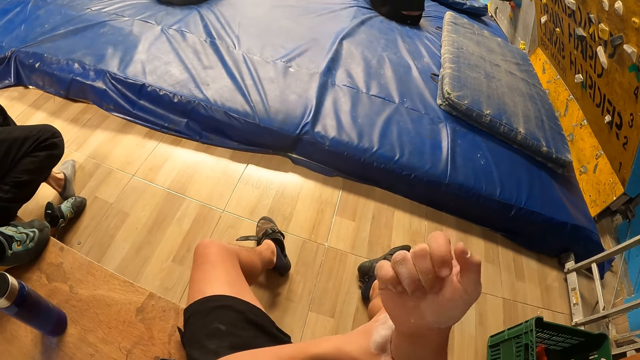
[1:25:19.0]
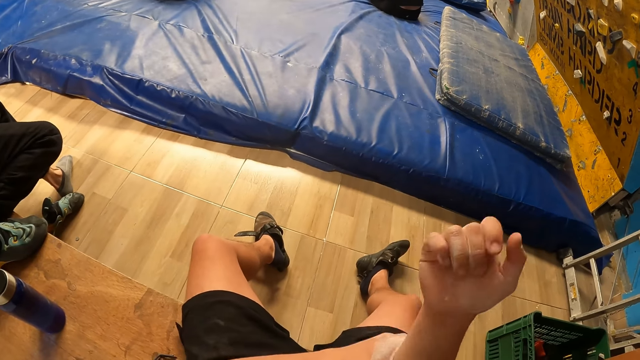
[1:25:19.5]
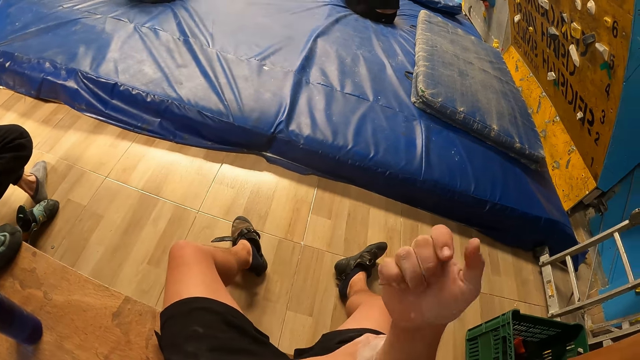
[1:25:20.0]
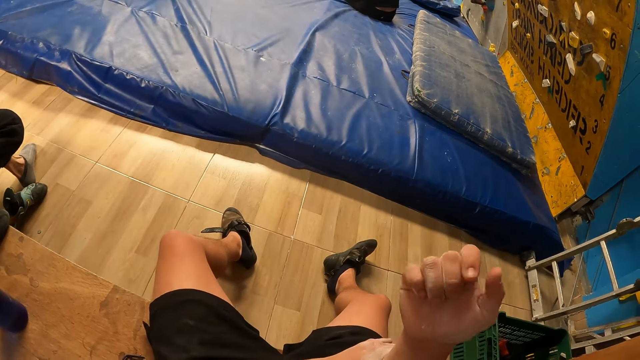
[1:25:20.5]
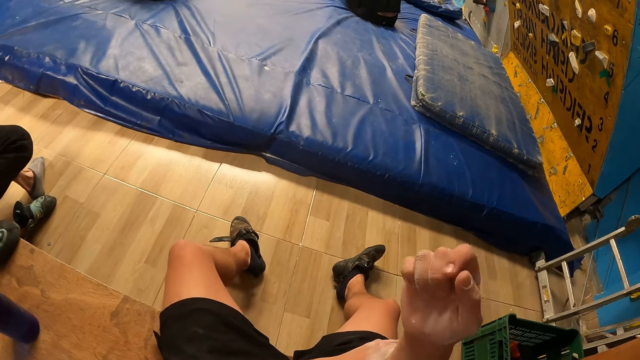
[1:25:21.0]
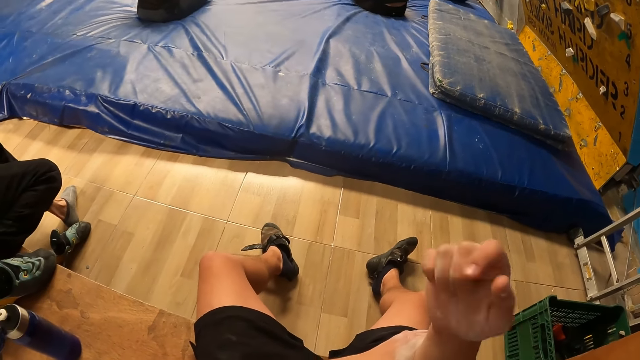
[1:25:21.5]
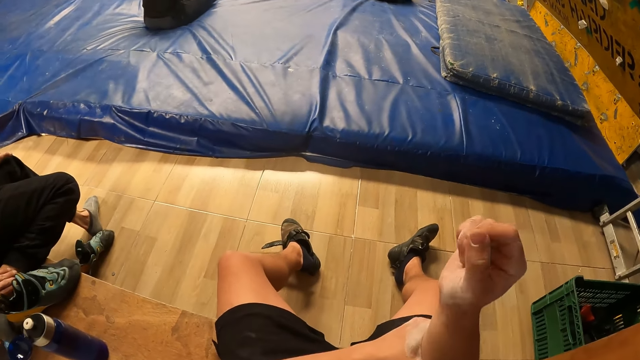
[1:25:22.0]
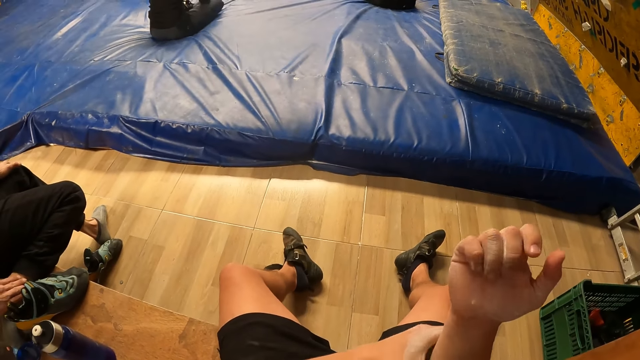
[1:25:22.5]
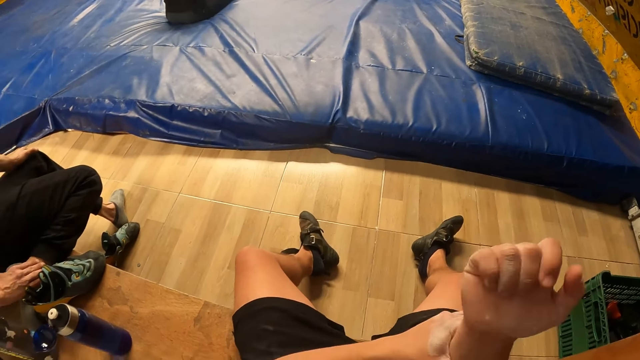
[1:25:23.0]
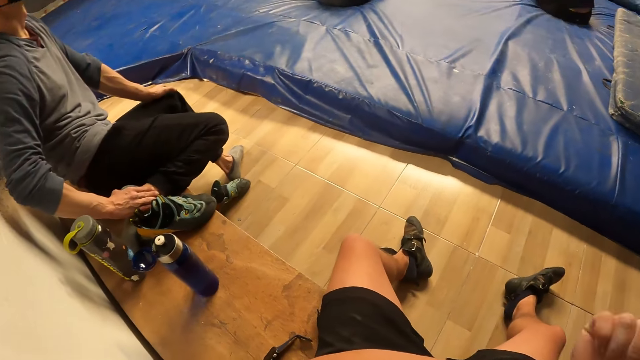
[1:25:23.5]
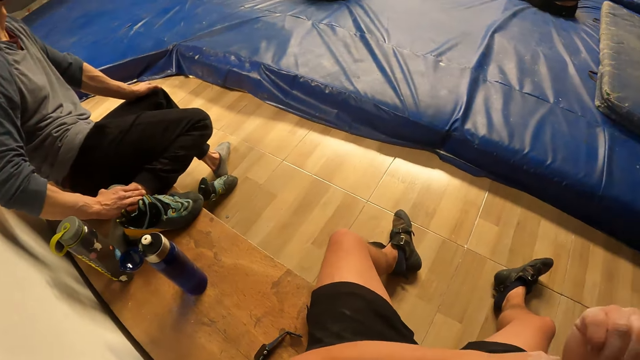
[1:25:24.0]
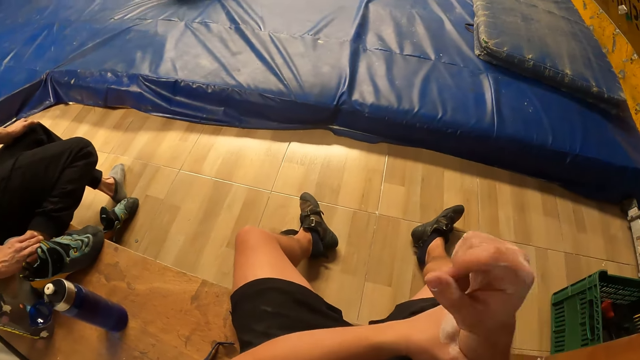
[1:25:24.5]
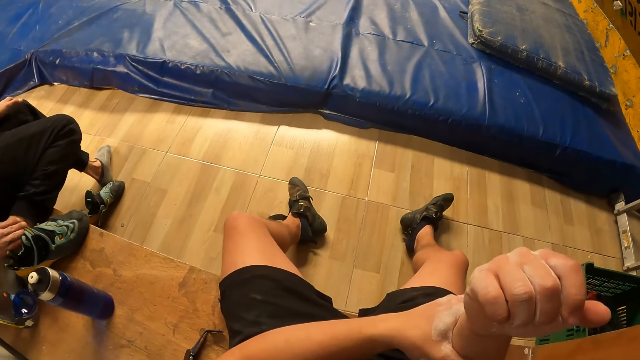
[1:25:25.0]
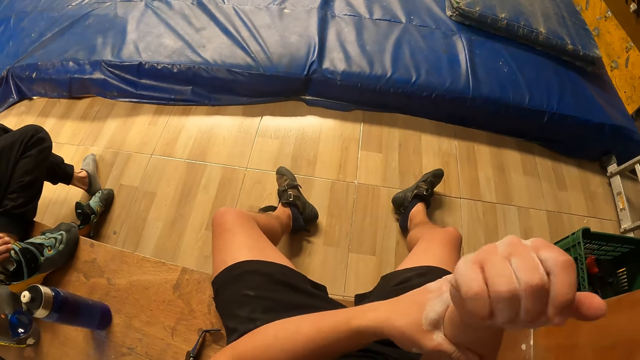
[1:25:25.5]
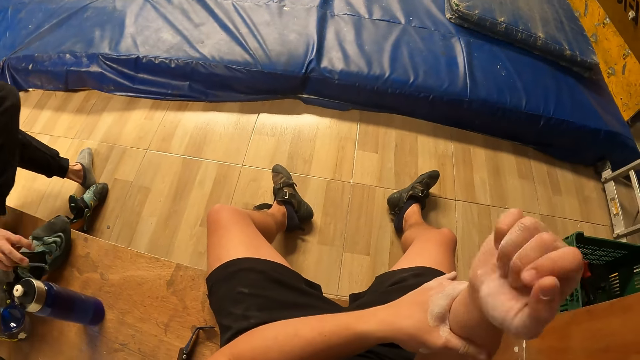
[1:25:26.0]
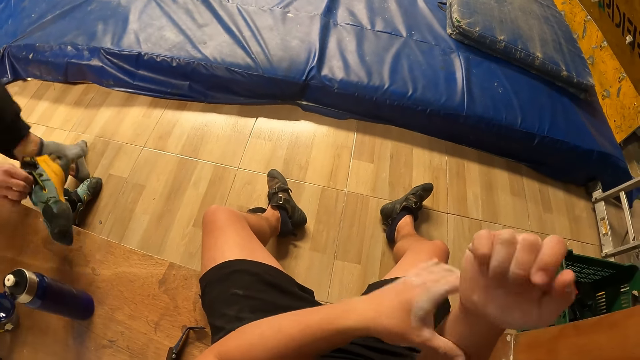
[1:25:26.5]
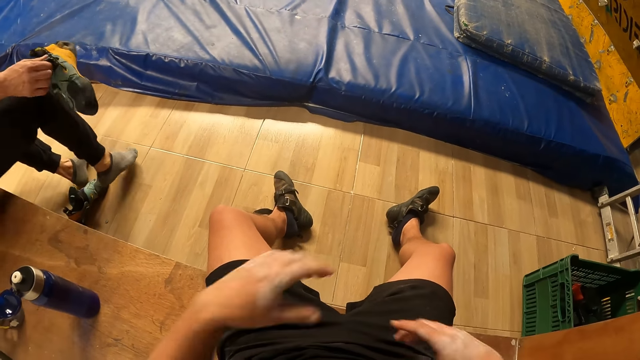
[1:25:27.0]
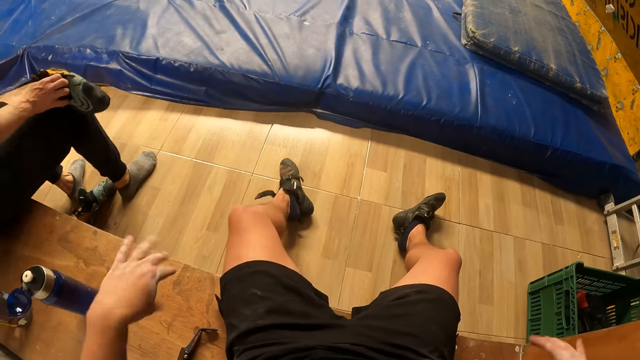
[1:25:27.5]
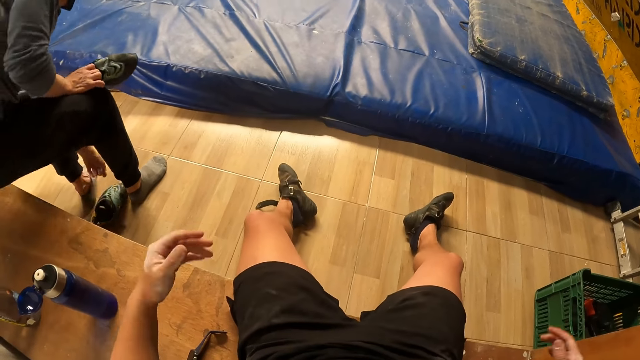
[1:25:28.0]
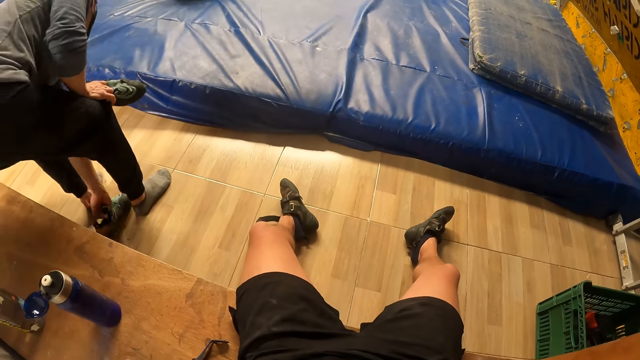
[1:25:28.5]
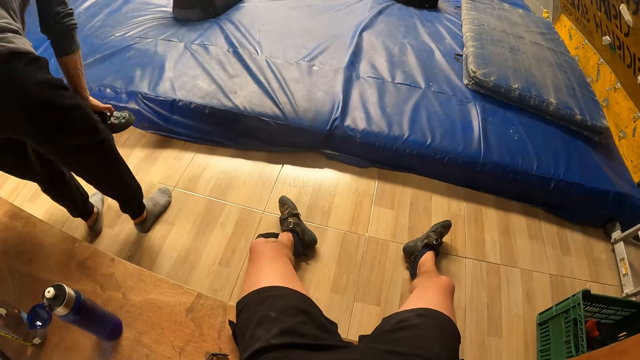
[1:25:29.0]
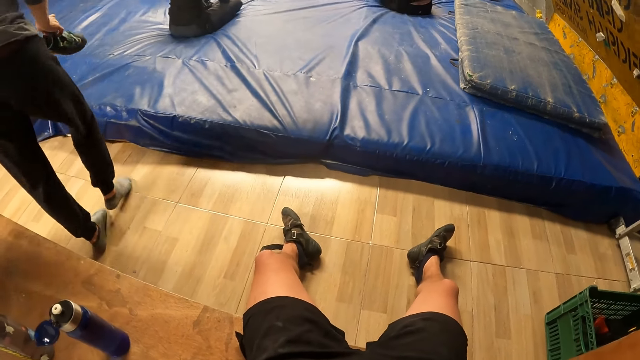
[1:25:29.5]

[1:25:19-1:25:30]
A man picks up his right shoe from the bench with his right hand. The camera wearer spreads their hands and shakes their hand. The man picks up his left shoe with his left hand from the floor. The camera wearer straightens their legs.

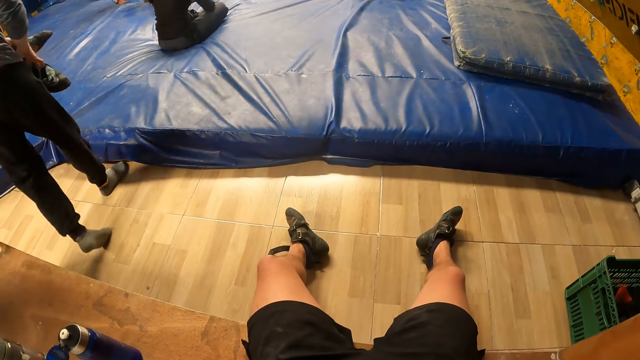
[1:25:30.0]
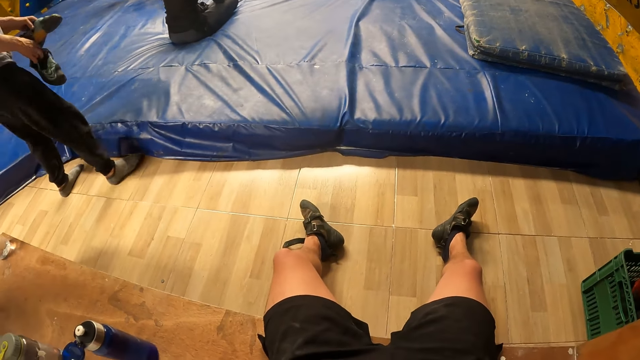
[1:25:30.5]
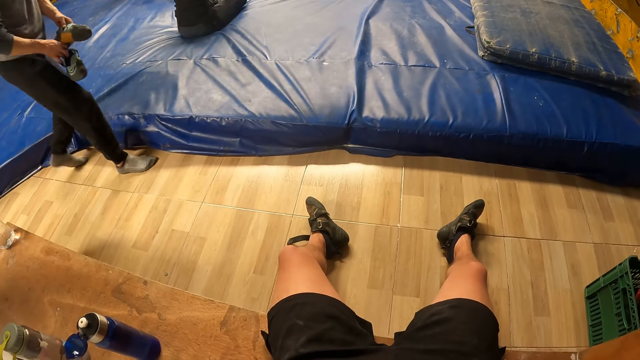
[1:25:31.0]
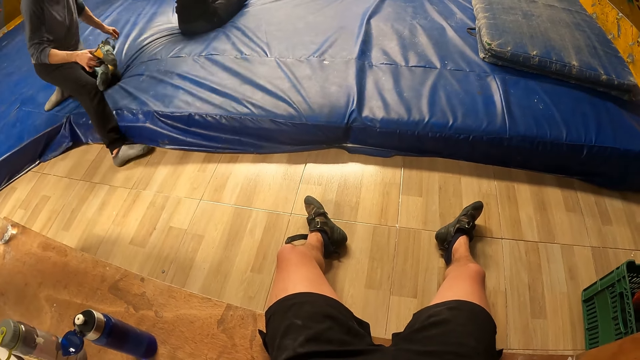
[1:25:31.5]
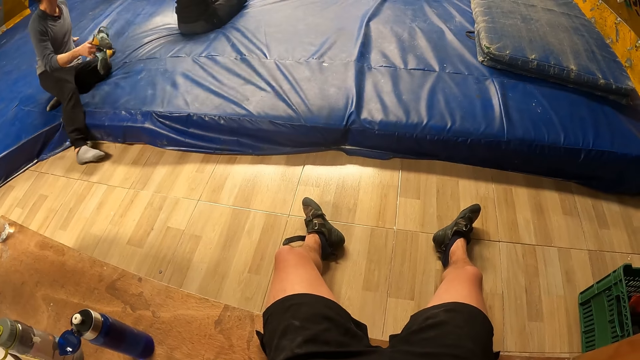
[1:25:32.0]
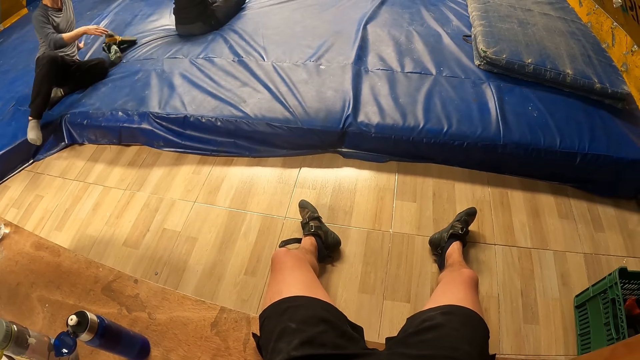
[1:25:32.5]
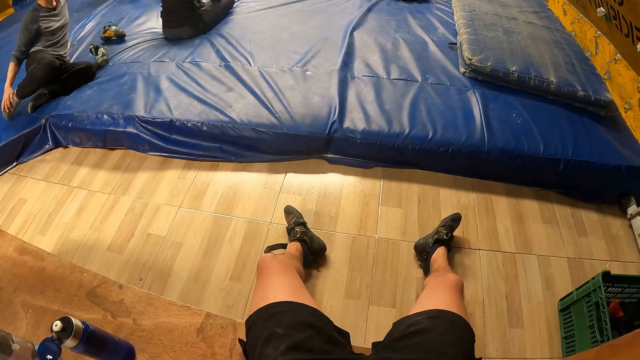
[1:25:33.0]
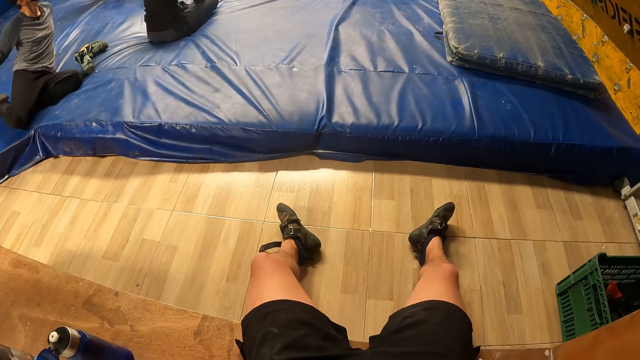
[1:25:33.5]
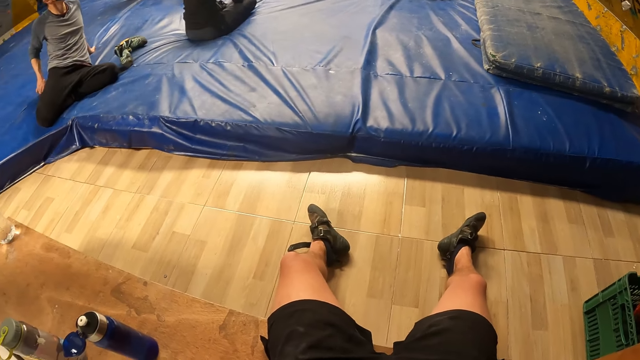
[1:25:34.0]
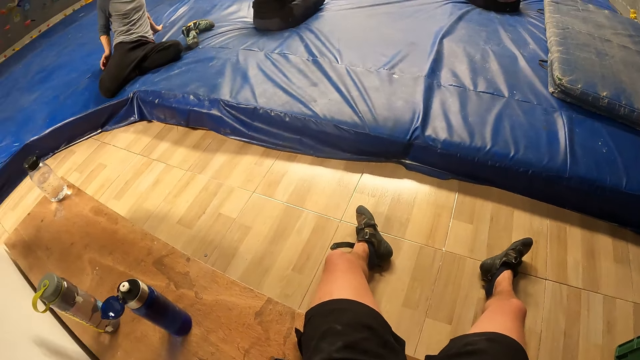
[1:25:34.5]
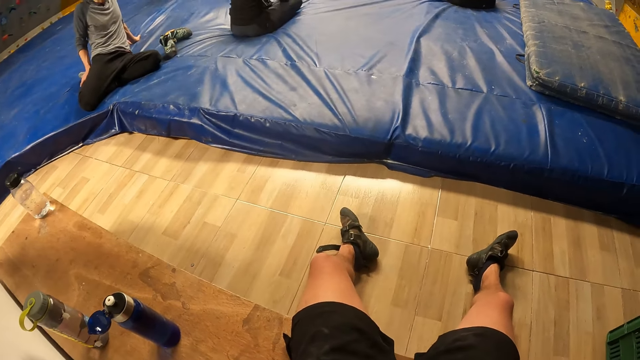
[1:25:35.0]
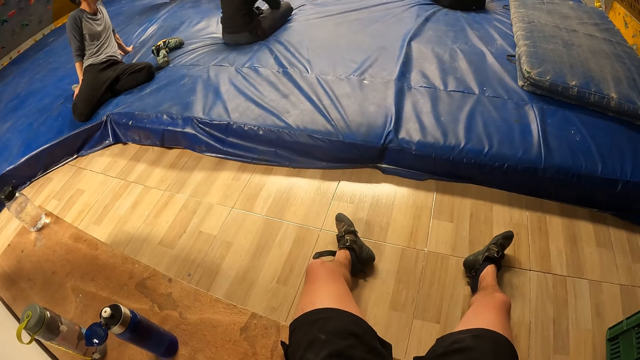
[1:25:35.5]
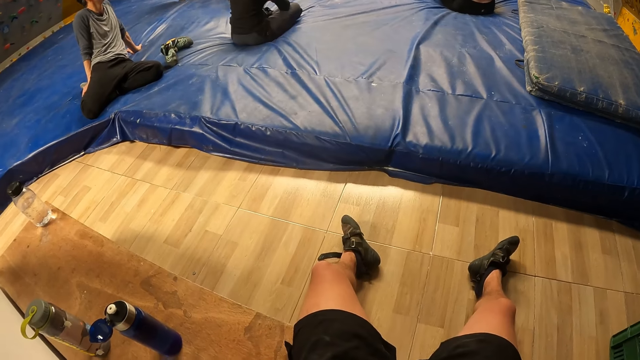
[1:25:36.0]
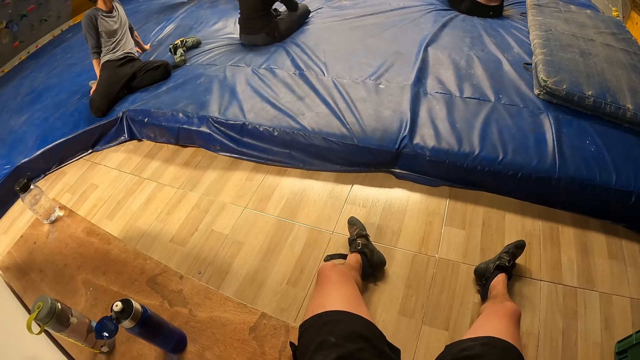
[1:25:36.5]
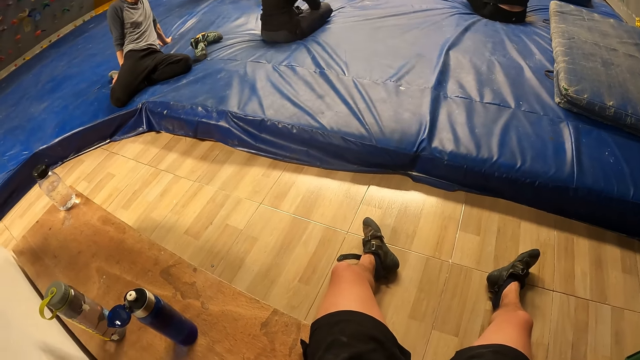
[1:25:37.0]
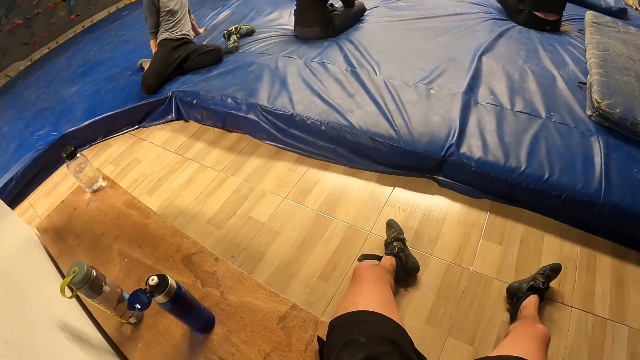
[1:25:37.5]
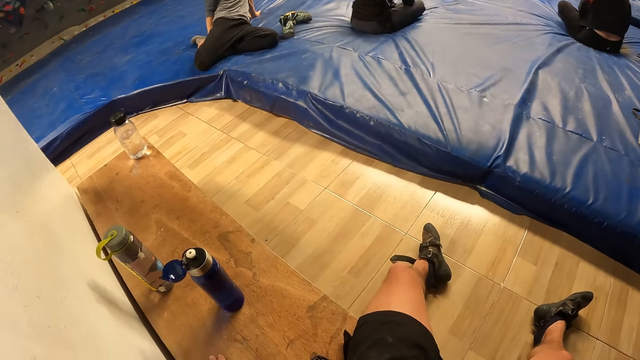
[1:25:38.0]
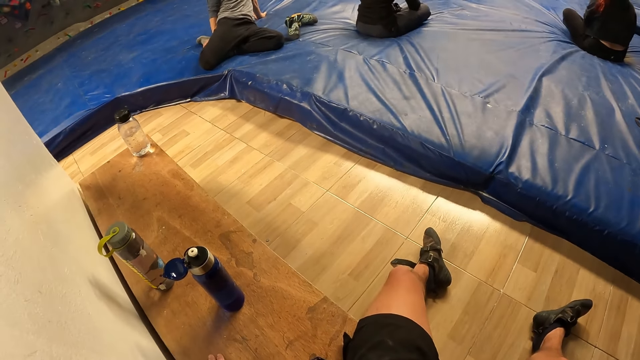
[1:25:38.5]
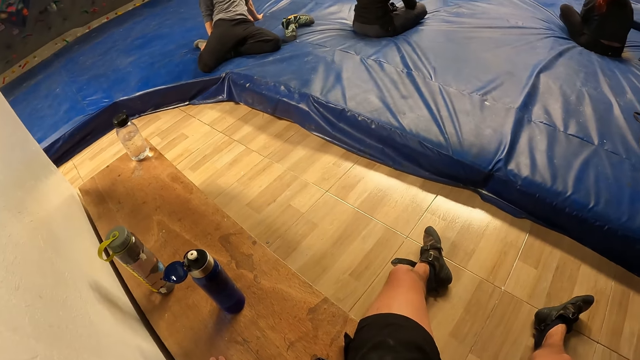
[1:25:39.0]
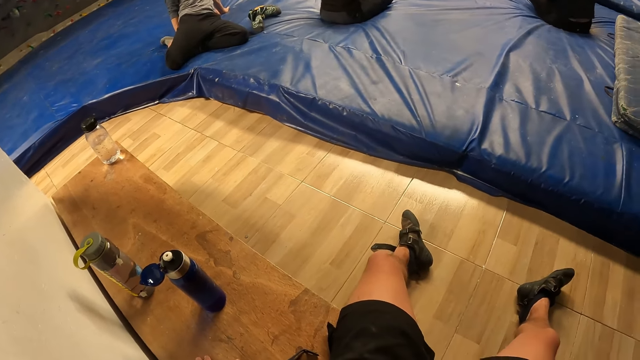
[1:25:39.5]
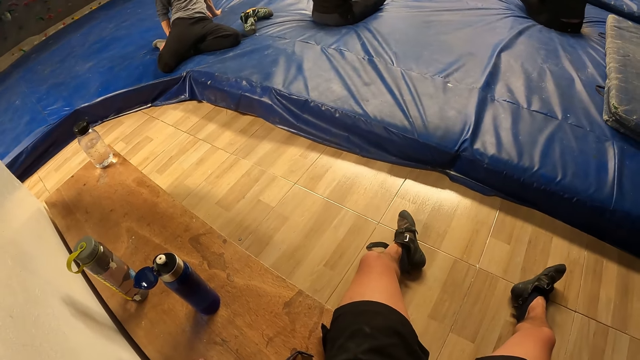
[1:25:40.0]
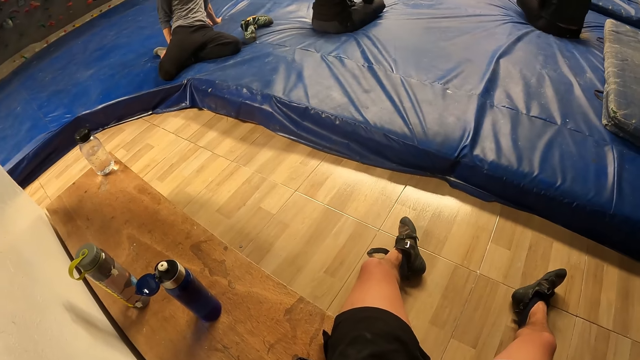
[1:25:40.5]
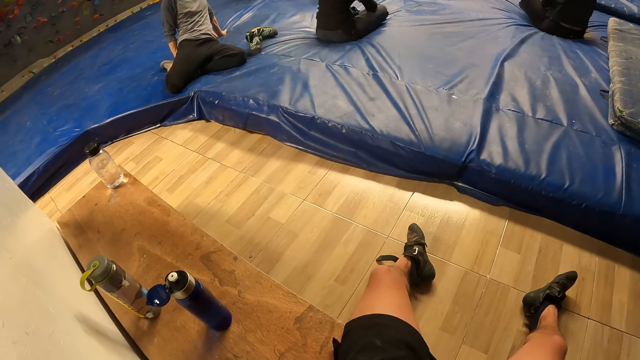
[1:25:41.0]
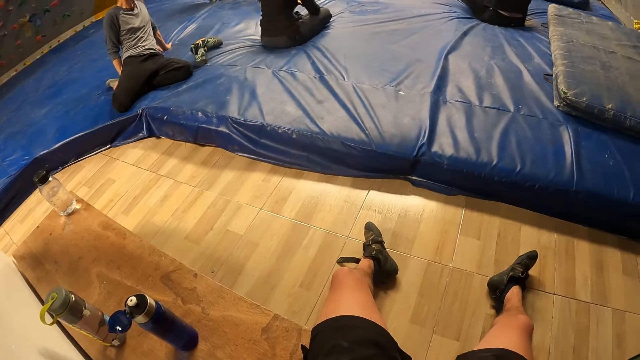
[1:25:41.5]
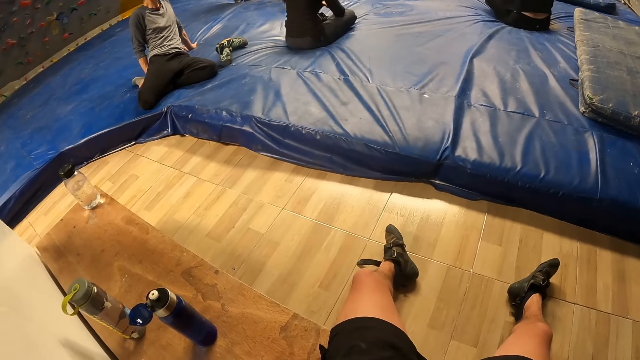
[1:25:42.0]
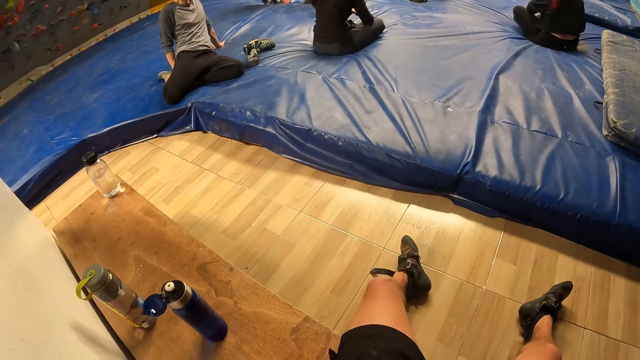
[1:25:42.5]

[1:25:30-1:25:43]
A man sits on a foam on the floor. He drops the shoes on the foam with his right hand. The camera wearer looks around.
